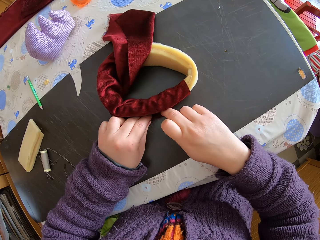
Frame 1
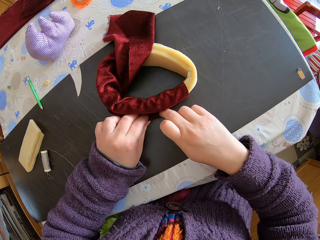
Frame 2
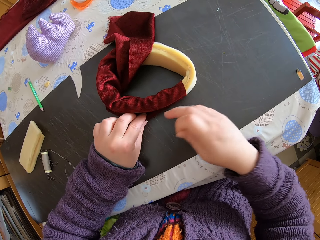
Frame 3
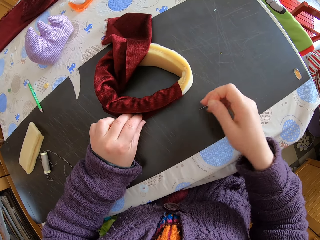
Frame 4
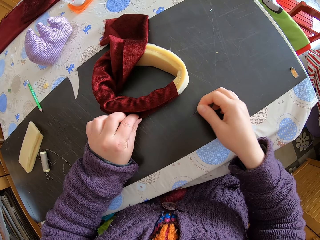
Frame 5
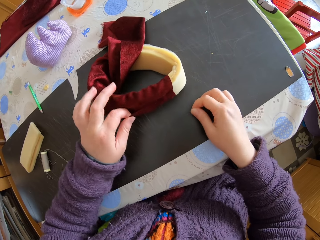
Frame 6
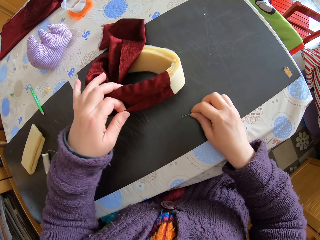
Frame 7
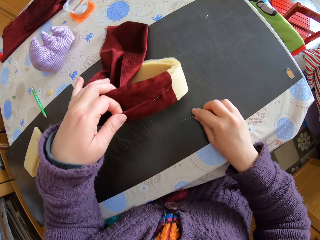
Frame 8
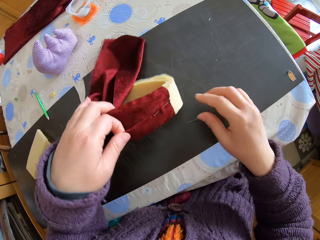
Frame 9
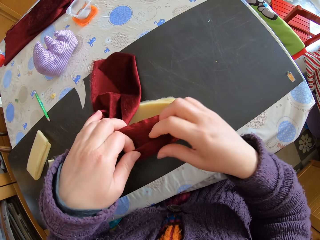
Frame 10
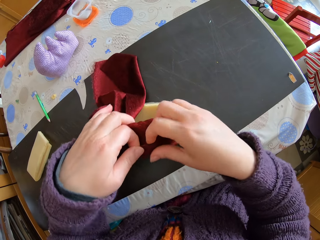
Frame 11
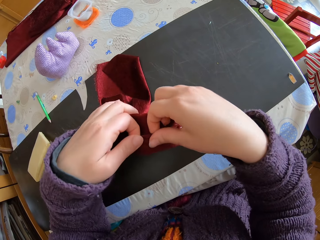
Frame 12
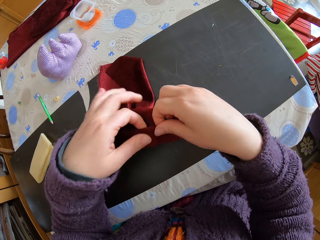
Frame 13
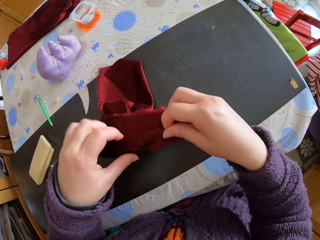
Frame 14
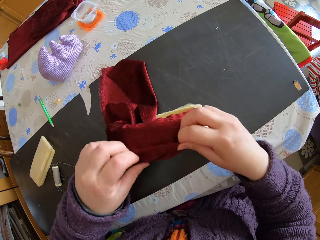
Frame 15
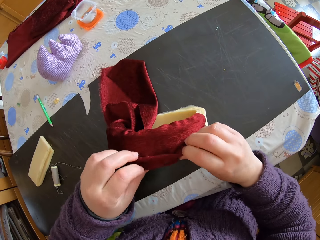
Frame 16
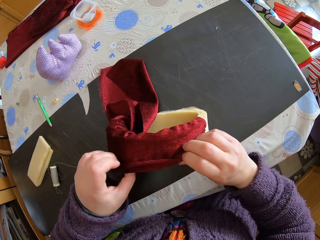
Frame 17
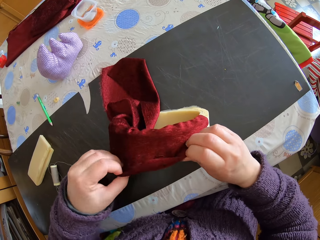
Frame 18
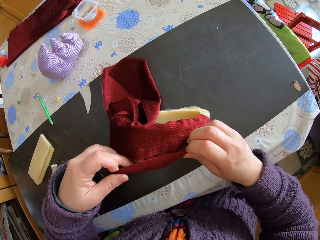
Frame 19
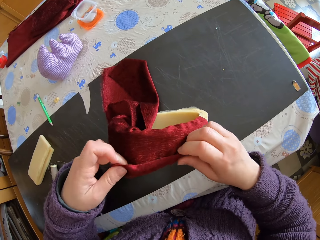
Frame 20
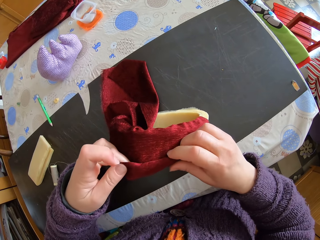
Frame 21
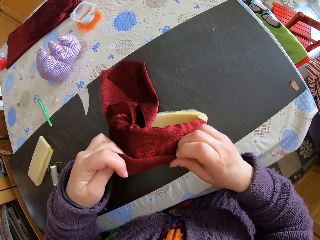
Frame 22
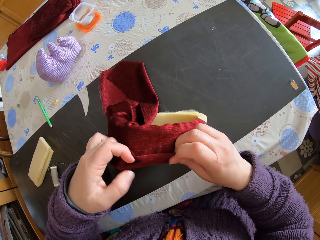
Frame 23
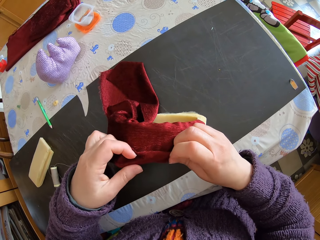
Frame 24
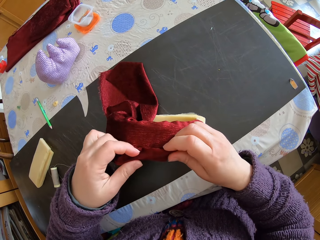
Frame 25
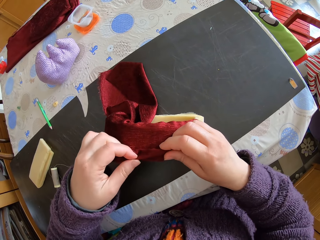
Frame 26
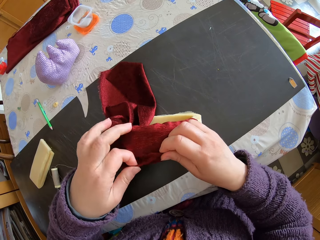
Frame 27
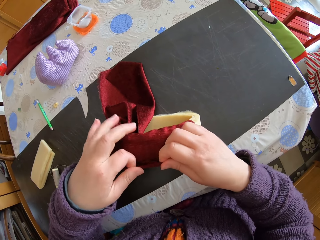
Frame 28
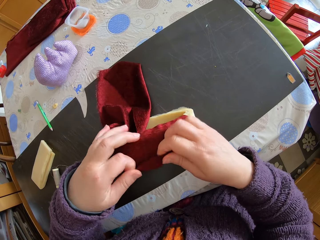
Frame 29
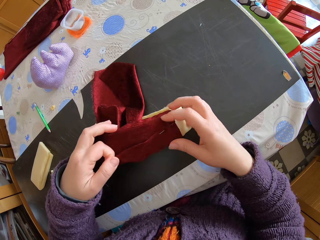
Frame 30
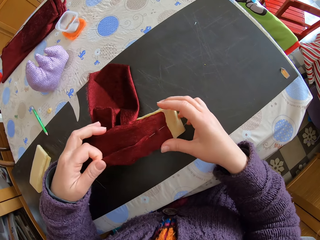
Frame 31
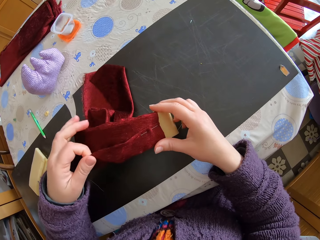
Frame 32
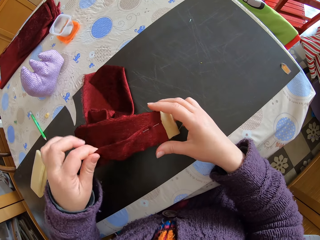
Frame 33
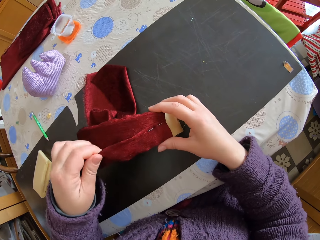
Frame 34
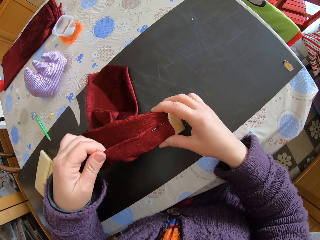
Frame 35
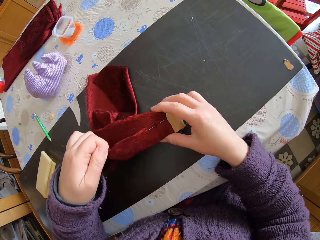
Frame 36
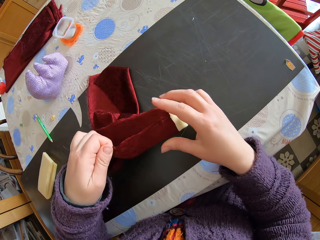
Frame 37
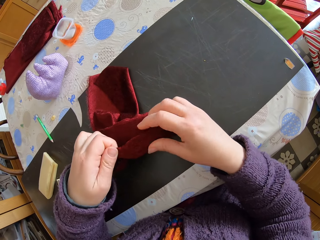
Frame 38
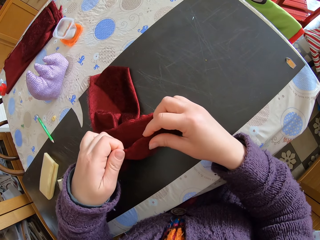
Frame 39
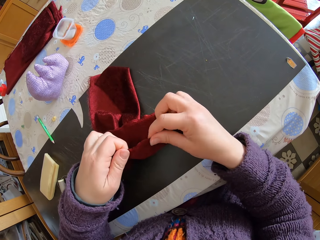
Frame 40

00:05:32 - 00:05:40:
The camera wearer drops the pin on the table. They adjust the piece of cloth around the foam. They fit the piece of cloth on the mattress piece.

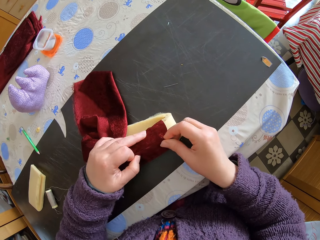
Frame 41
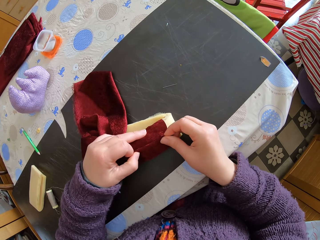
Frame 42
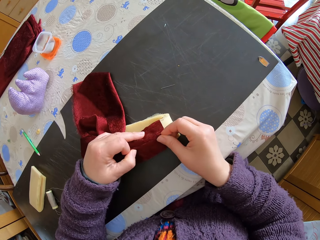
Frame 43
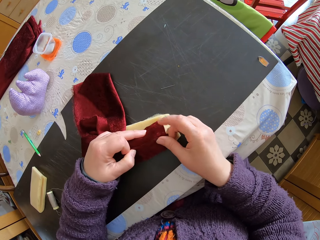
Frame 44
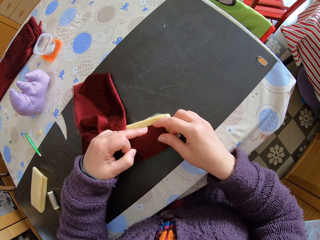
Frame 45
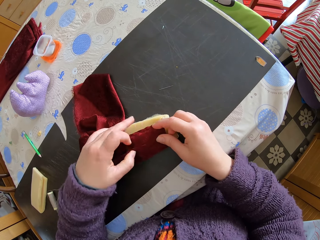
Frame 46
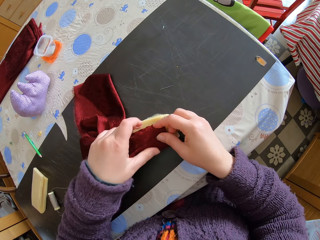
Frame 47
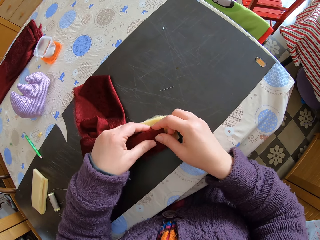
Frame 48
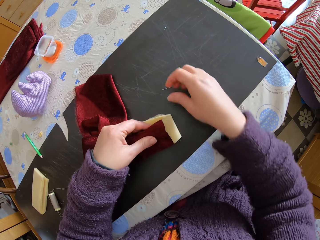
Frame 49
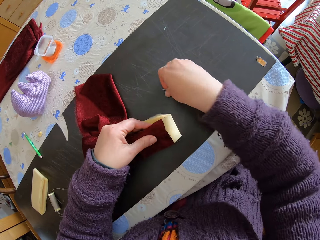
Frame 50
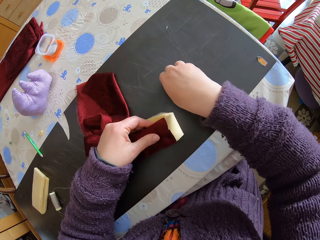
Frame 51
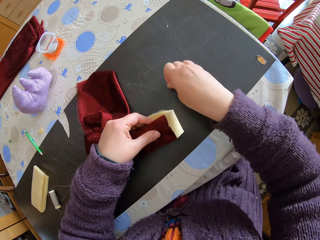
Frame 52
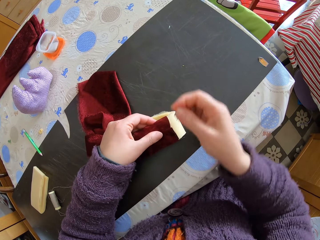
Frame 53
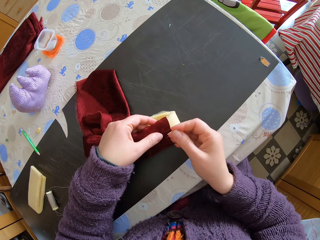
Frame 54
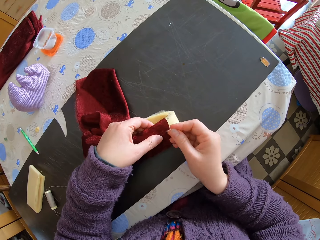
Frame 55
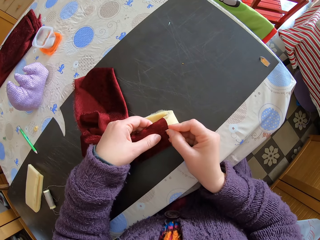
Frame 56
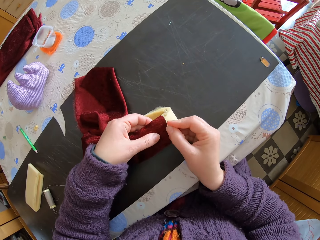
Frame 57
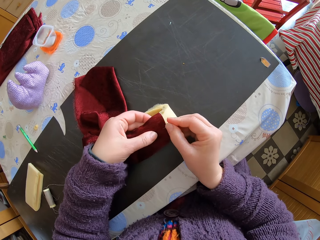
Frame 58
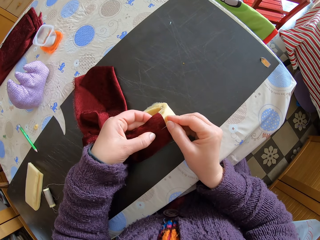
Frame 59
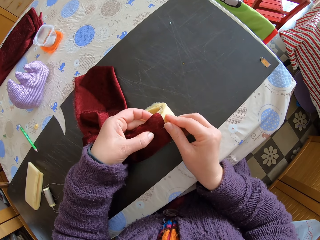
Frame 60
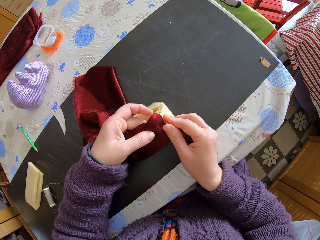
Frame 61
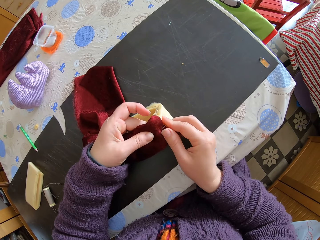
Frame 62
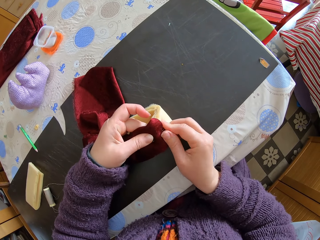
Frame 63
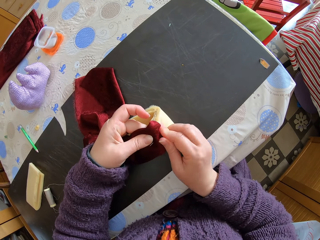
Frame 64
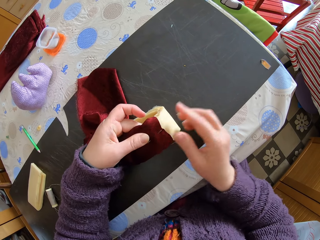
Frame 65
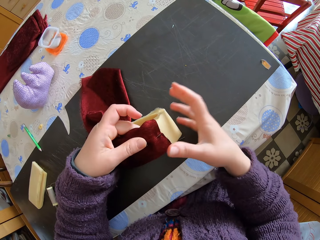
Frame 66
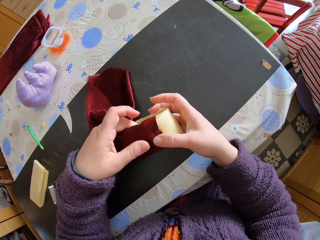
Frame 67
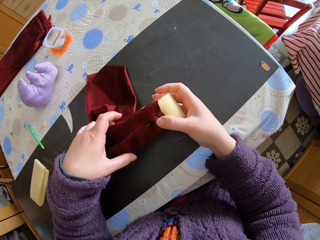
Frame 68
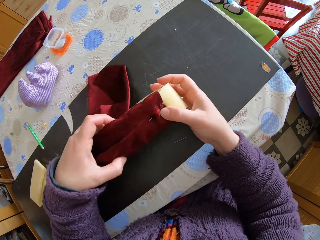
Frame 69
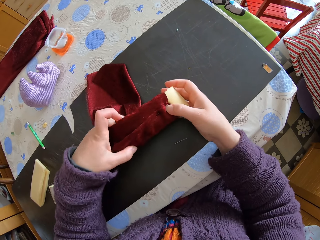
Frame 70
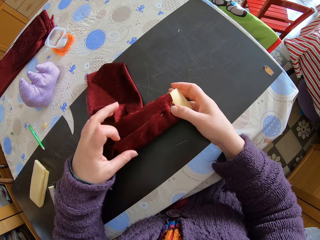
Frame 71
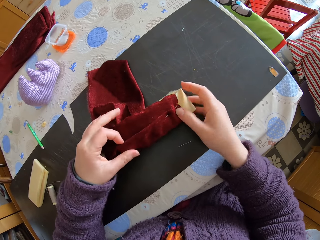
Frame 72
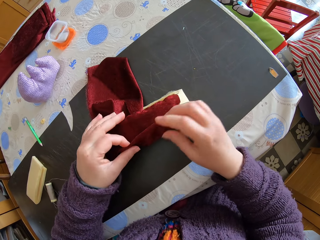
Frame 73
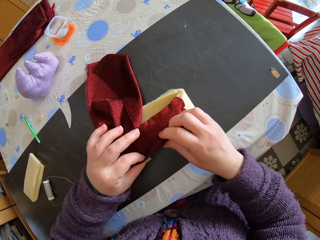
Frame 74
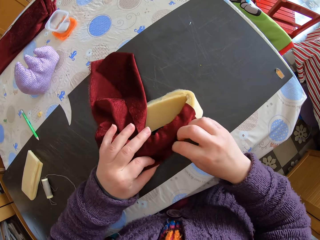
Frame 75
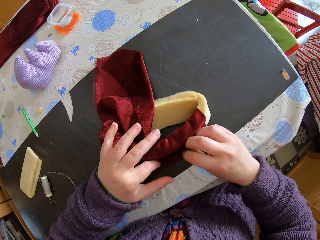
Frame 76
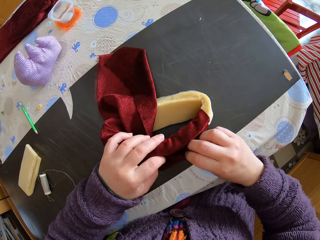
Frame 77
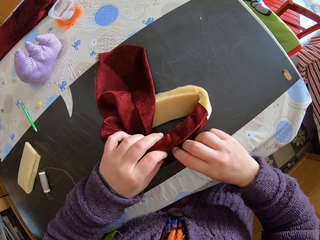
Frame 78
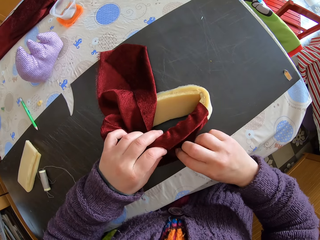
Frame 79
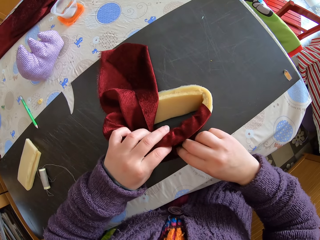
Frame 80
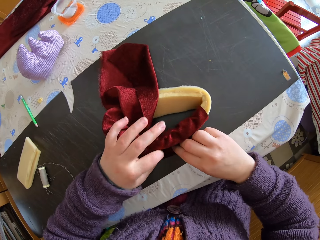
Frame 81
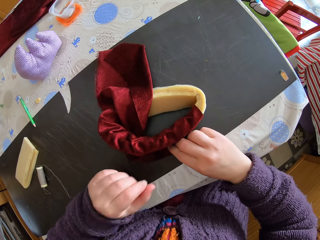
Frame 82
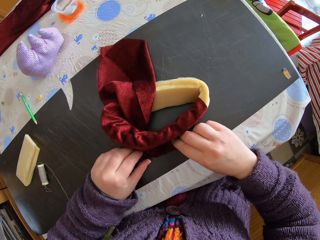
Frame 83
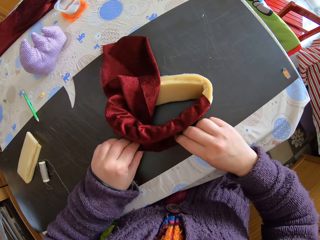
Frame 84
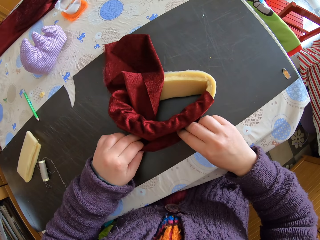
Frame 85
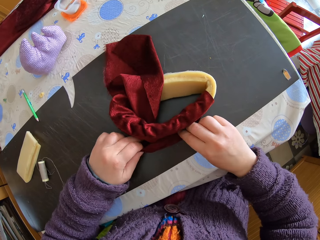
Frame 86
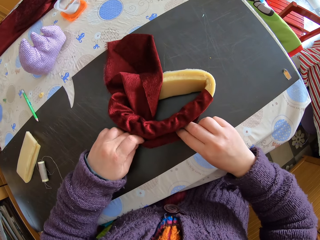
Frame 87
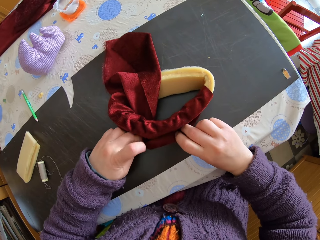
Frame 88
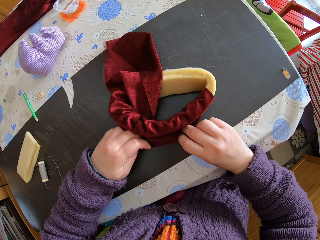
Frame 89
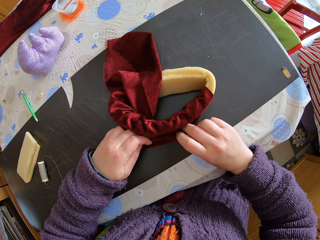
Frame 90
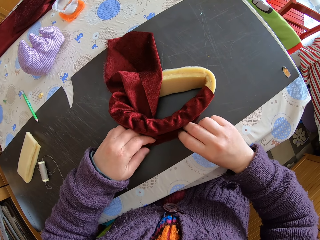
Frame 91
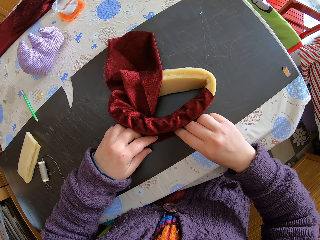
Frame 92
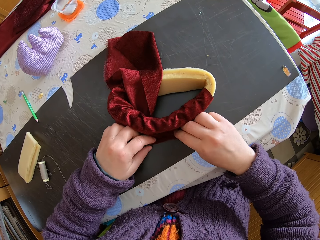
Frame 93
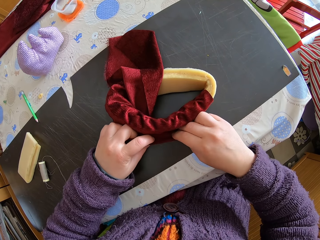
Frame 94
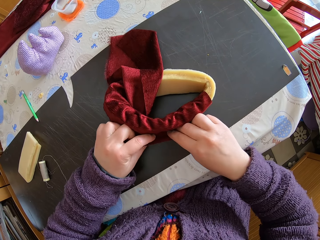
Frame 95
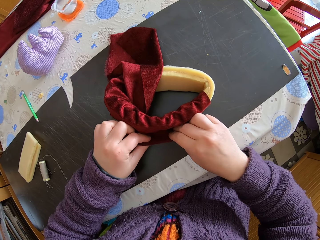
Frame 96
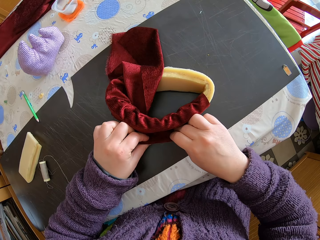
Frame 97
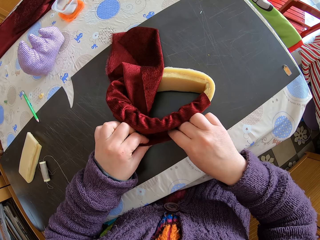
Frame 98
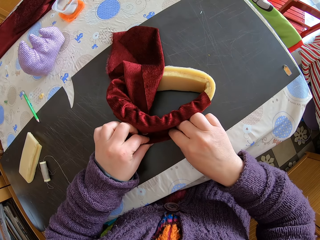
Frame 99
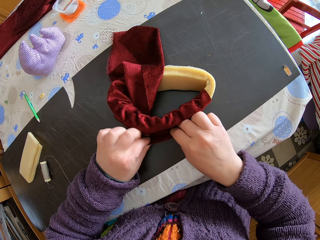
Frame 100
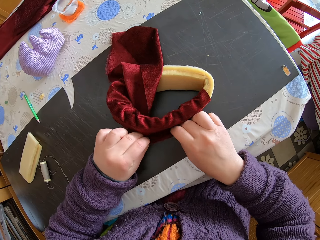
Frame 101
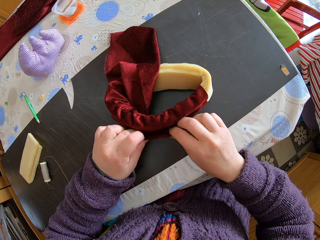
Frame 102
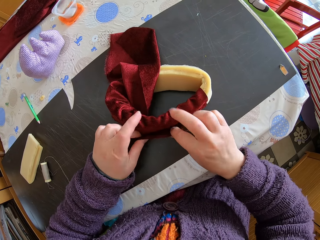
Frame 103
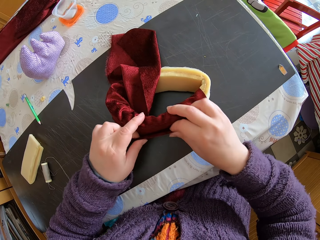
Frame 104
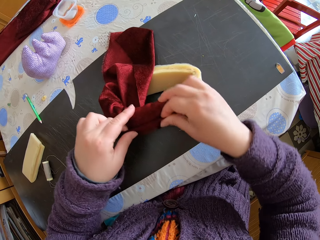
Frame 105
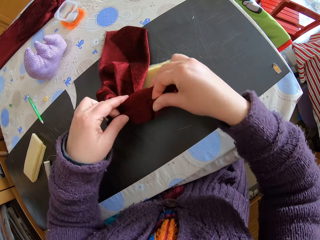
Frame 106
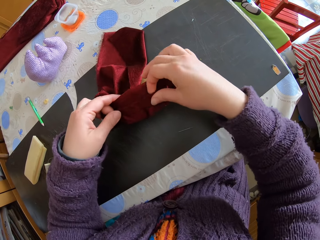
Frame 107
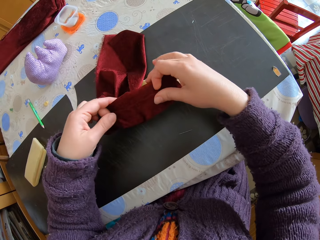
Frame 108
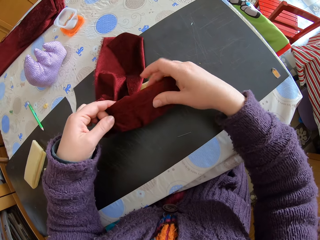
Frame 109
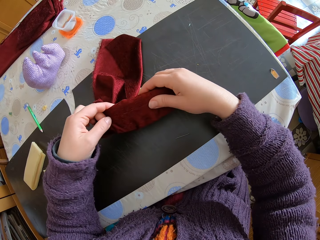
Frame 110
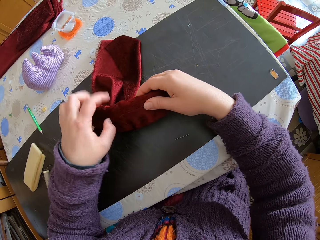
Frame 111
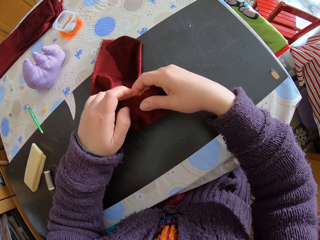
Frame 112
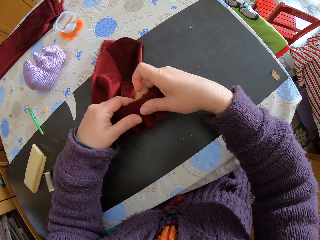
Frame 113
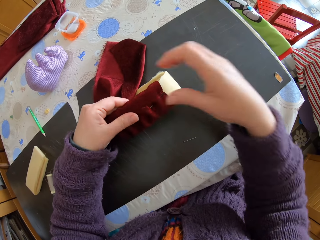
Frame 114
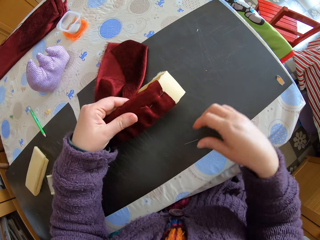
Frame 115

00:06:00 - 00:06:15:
The camera wearer picks up the pin from the table. They inject the pin into the mattress covering. They join the foam and the piece of cloth with the pin. They adjust the piece of cloth around the foam. They fold a section of the piece.
